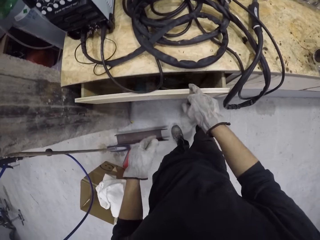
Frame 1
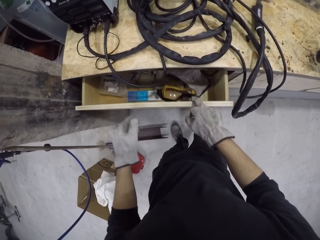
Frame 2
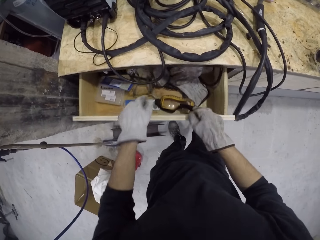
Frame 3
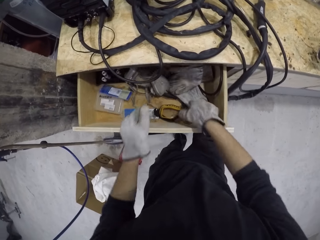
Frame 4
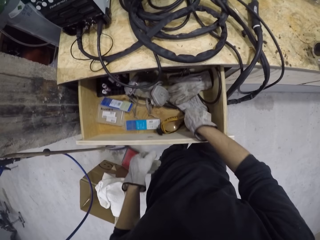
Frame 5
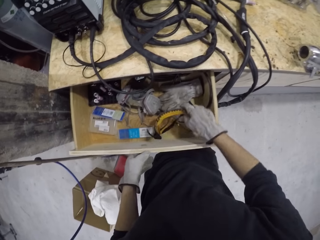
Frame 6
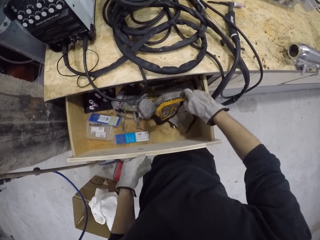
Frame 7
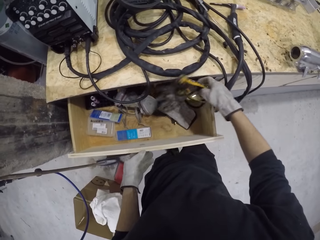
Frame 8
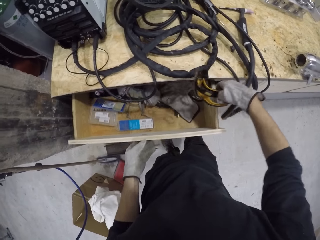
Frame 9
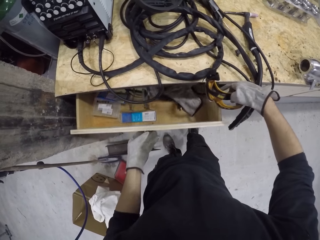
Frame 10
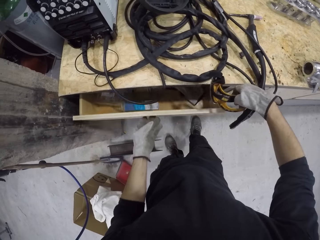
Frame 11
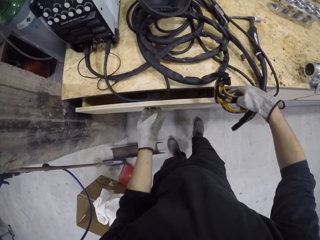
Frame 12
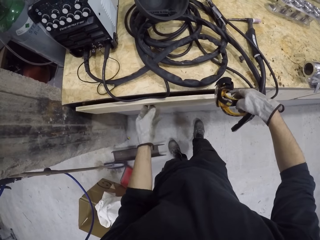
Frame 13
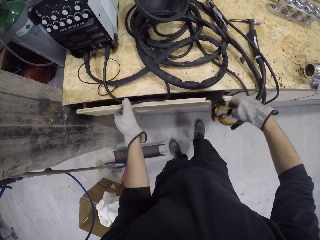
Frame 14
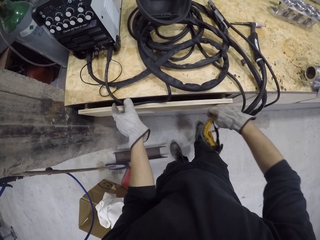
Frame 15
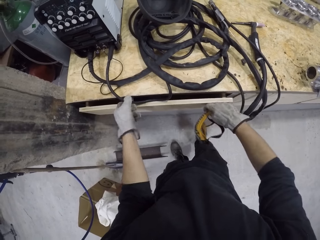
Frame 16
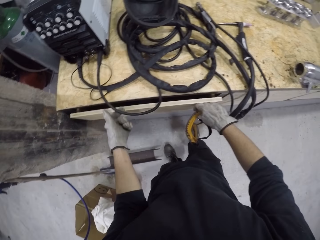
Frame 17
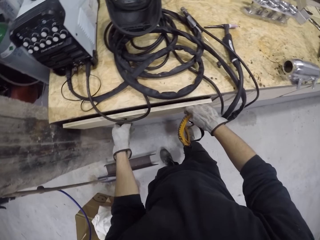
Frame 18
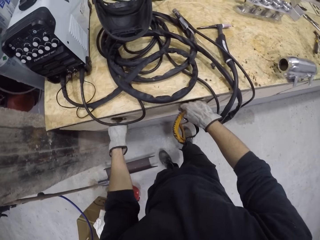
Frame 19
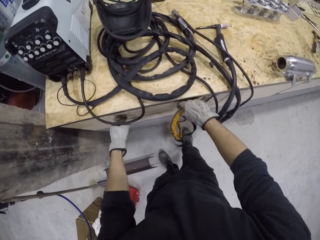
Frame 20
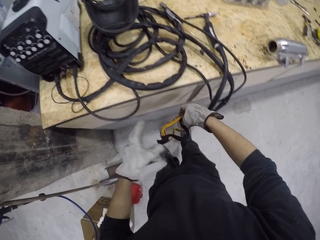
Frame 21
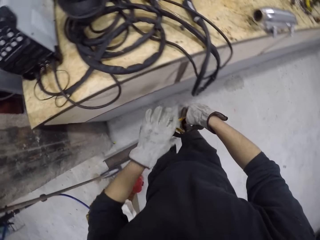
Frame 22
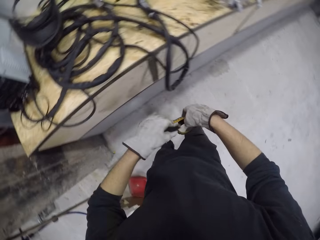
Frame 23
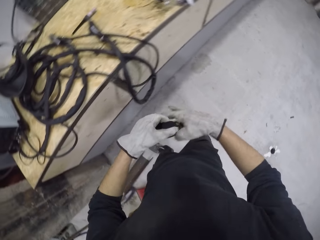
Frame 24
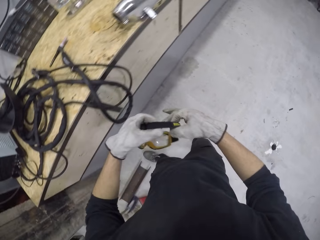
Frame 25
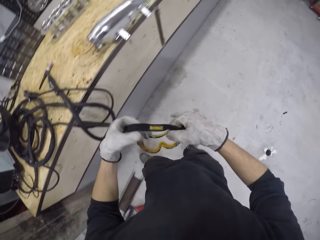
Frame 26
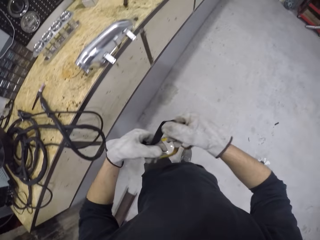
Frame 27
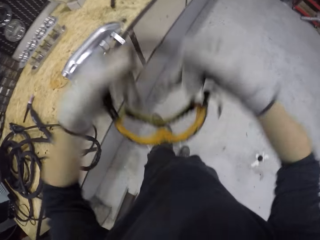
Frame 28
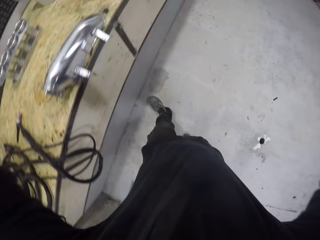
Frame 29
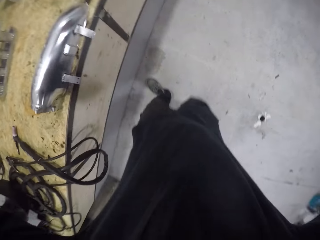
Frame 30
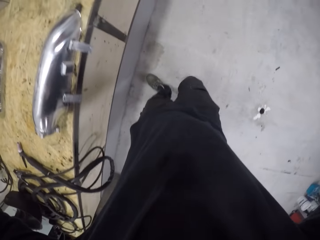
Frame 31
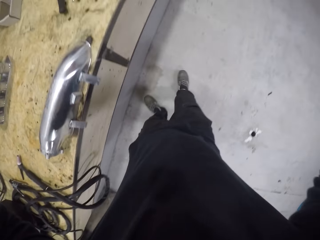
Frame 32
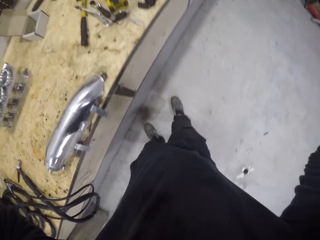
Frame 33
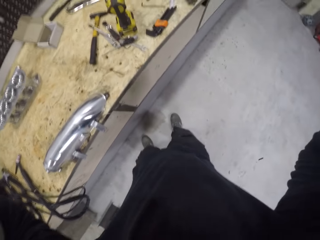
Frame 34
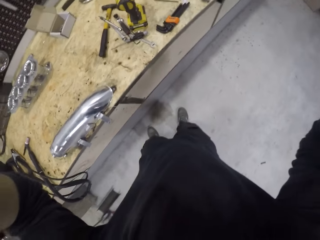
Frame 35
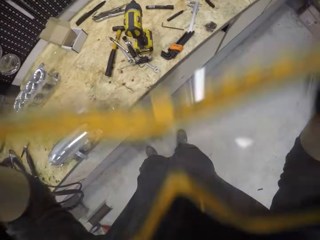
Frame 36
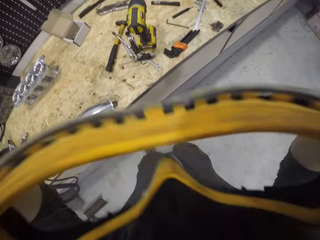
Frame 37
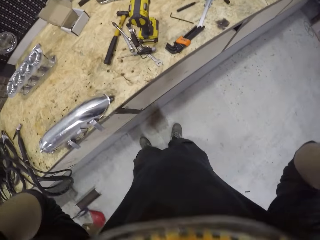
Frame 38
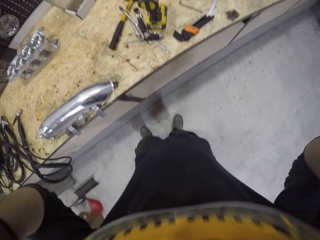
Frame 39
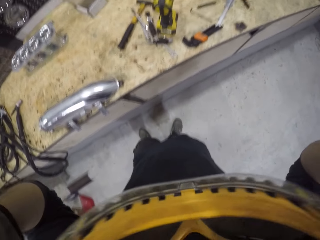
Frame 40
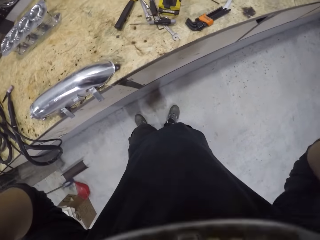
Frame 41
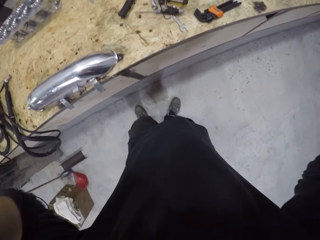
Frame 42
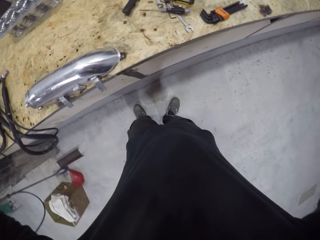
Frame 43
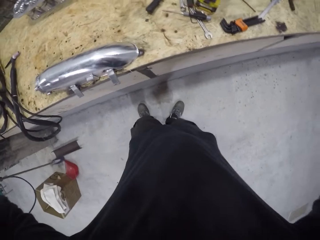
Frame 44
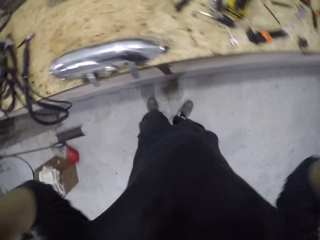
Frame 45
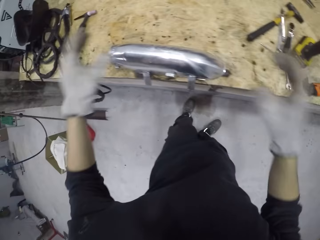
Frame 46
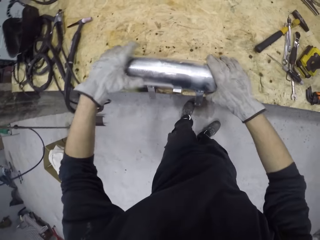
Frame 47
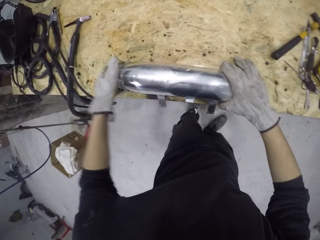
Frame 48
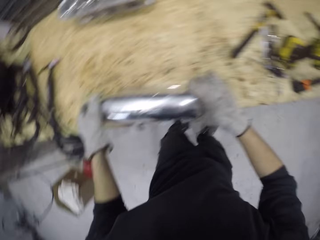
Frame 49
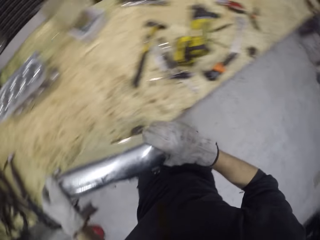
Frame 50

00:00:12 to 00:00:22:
The camera wearer picks up an eye goggle from the drawer with his right hand. He closes the drawer with his left hand. He adjusts the cable on the table with his left hand. He holds the cable with his left hand. He closes the drawer with both hands. He holds the eye goggle with both hands. He wears the eye goggle with both hands. He picks up a metal from the table with both hands.

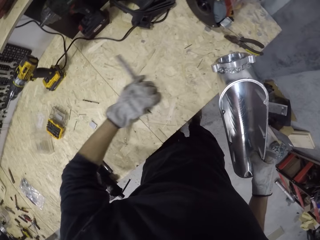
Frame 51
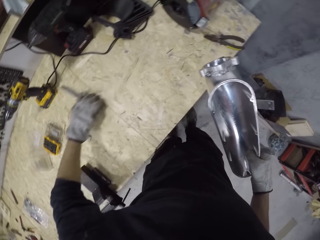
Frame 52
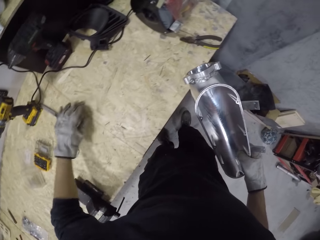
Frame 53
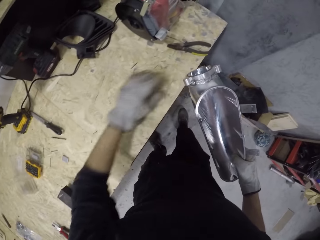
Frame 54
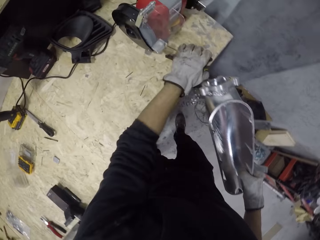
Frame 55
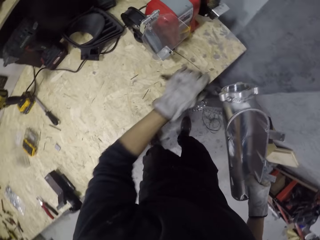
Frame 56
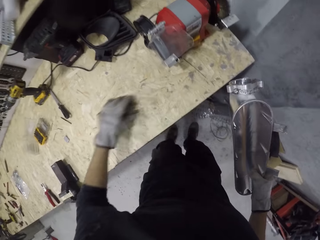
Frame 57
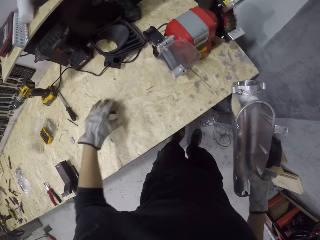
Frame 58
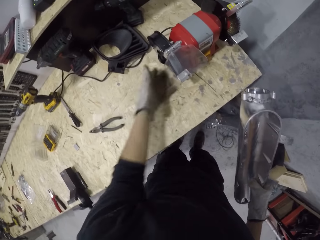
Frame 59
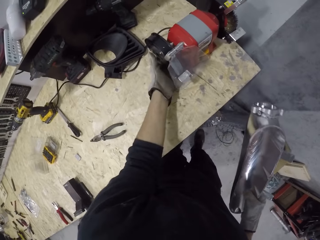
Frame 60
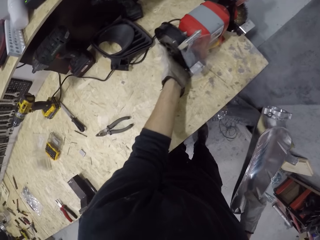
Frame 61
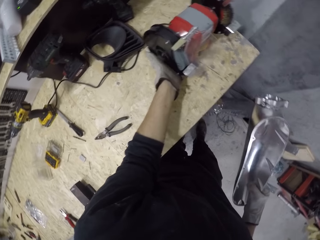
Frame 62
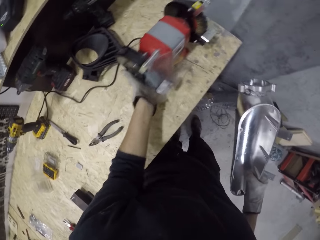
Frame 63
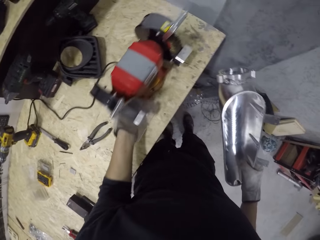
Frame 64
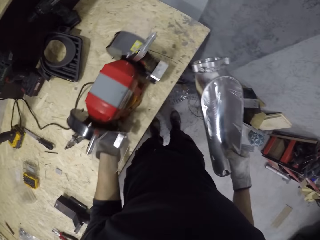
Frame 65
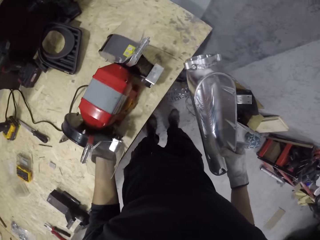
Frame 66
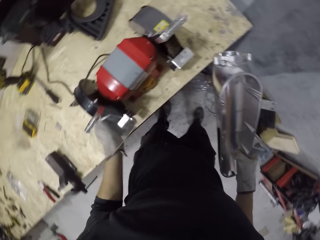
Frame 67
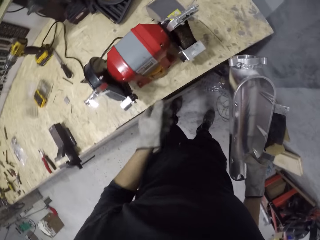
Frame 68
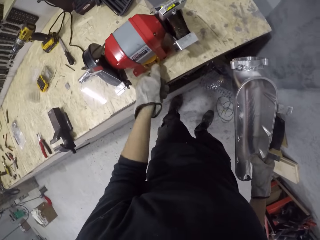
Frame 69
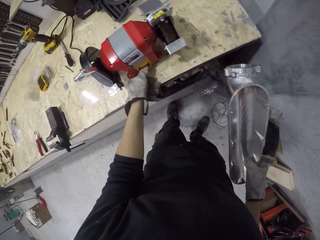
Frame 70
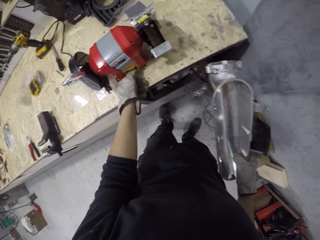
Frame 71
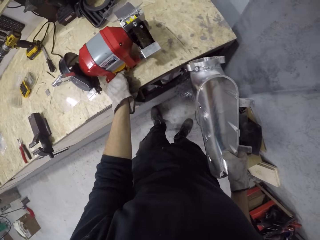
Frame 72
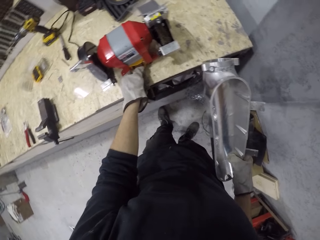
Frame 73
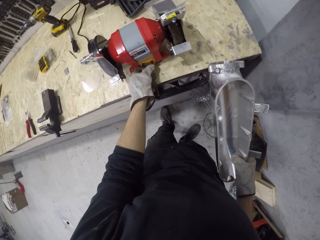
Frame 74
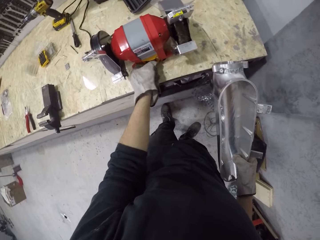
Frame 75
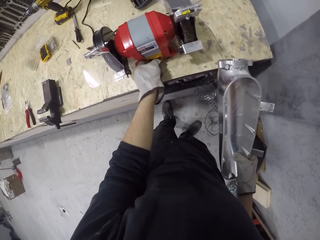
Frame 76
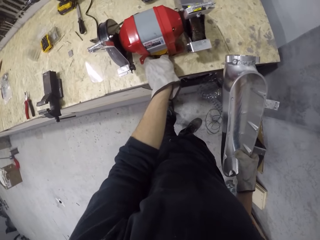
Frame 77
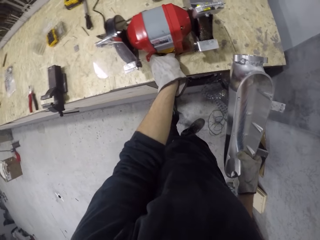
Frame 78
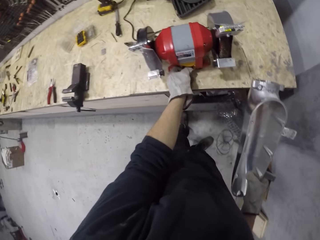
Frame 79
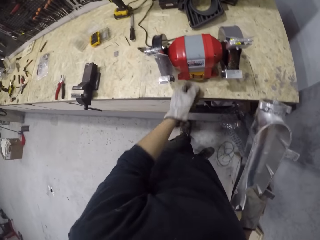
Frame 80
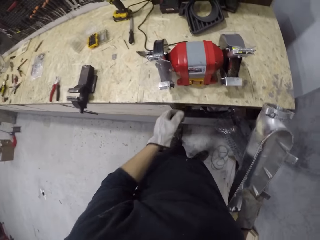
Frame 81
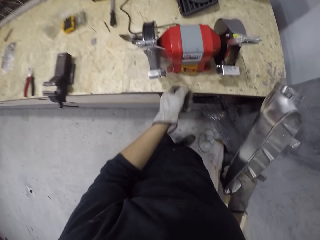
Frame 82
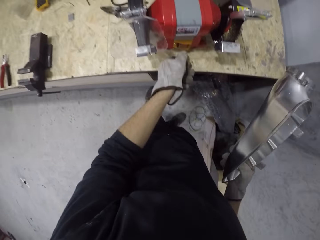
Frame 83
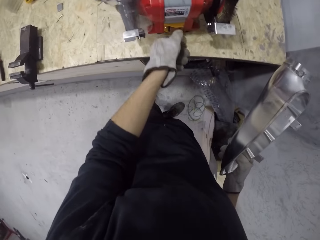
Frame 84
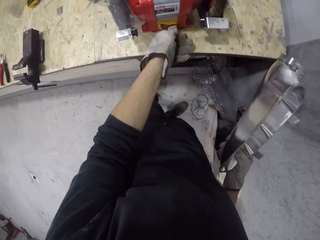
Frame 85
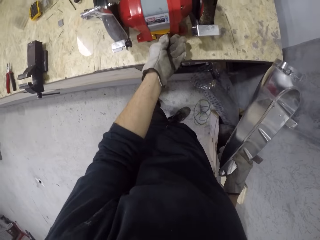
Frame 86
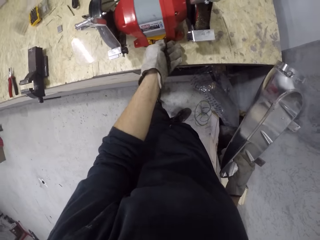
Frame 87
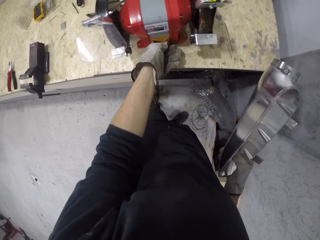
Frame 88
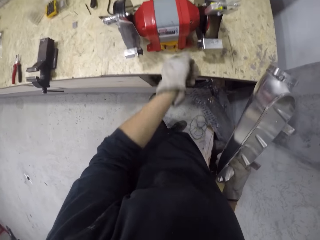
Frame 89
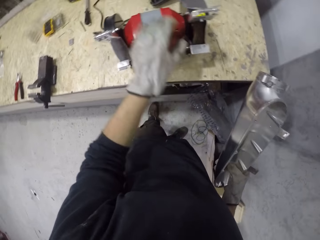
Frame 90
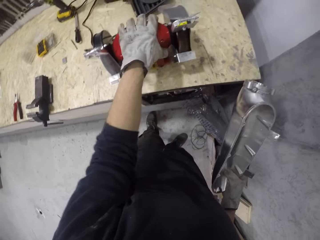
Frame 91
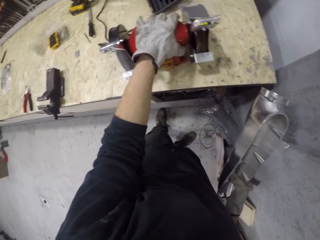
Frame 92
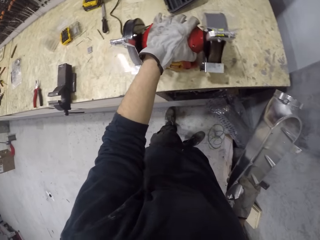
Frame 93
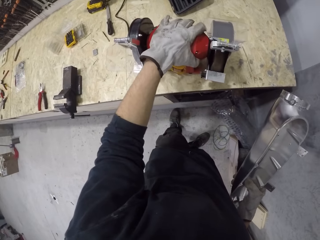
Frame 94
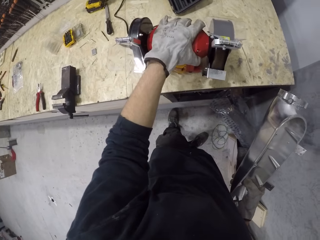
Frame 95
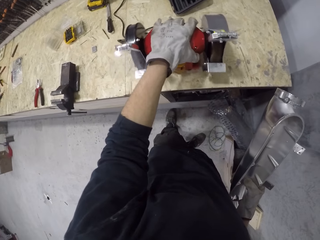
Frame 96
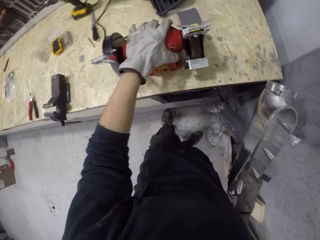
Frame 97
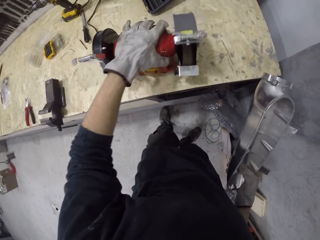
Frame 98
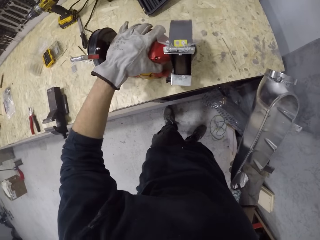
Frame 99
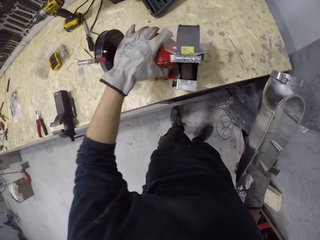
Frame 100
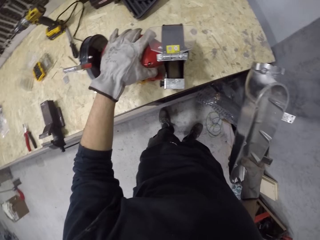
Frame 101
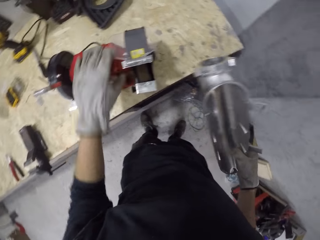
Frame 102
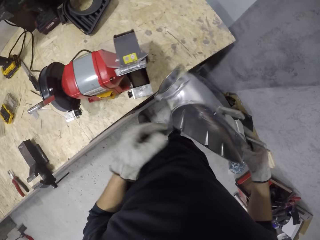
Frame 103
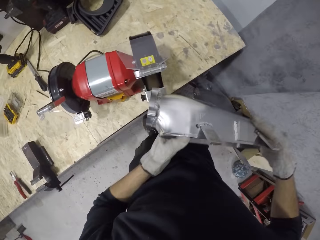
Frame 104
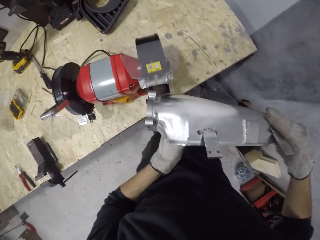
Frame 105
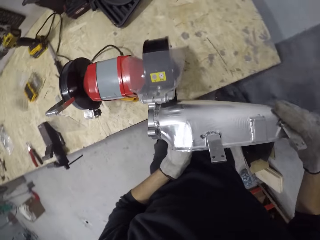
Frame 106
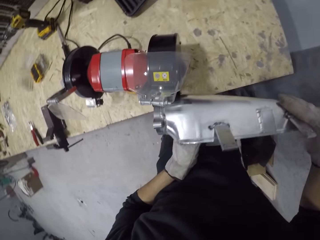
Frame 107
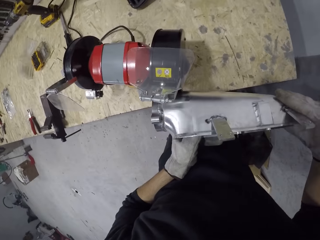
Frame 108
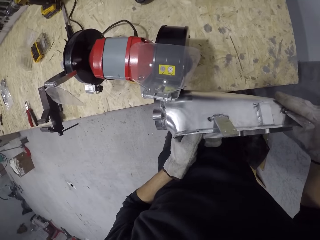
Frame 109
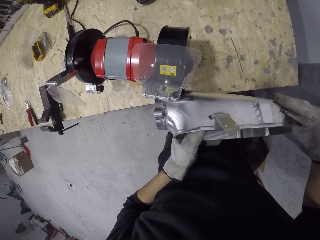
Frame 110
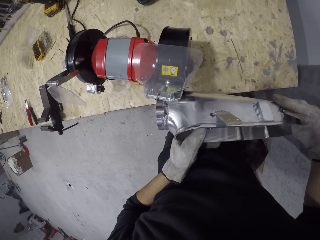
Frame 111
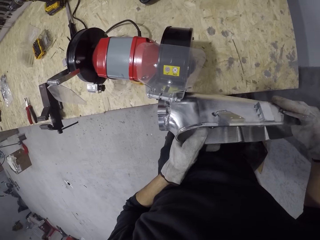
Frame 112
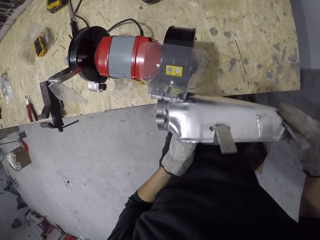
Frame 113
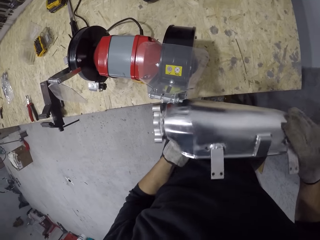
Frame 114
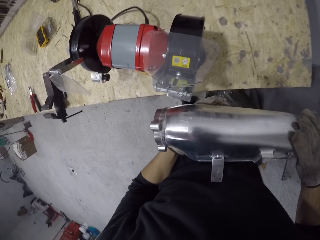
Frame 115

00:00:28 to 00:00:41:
The camera wearer adjusts a screwdriver on the table with his left hand. He moves a chisel to the left. He adjusts a plier on the table with his left hand. He drags the pliers on the table. He pulls a bench grinder or multifunction grinding and polishing machine on the table with his left hand. He turns on a switch on the bench grinder with his left hand. He adjusts the bench grinder on the table with his left hand. He smoothens the surface of the metal or side mirror housing with the fine wheel of the bench grinder with both hands. He holds the side mirror housing with both hands.
